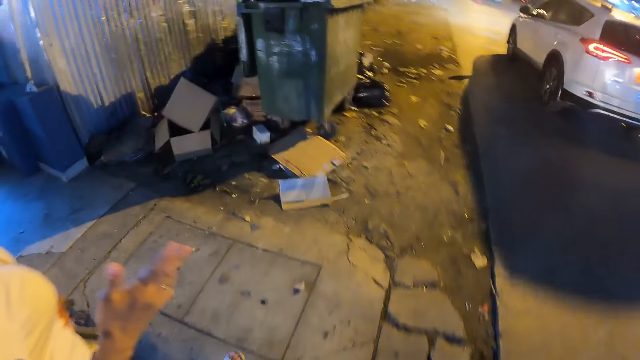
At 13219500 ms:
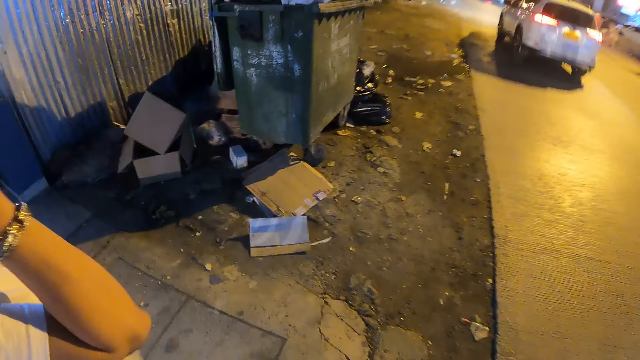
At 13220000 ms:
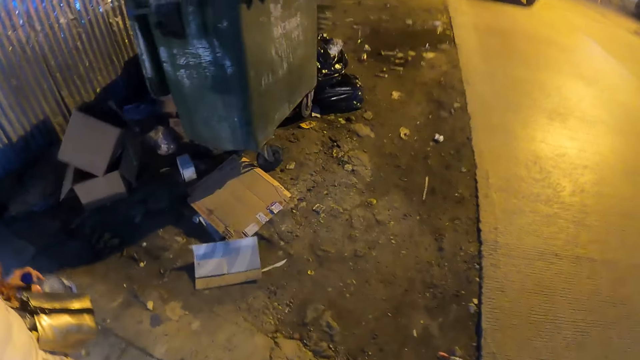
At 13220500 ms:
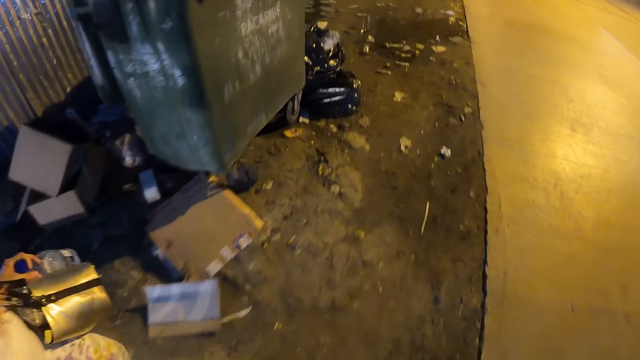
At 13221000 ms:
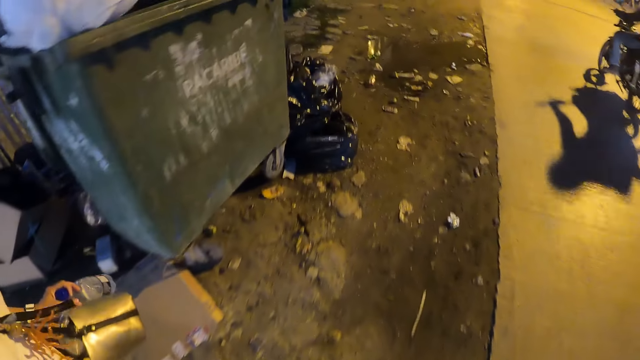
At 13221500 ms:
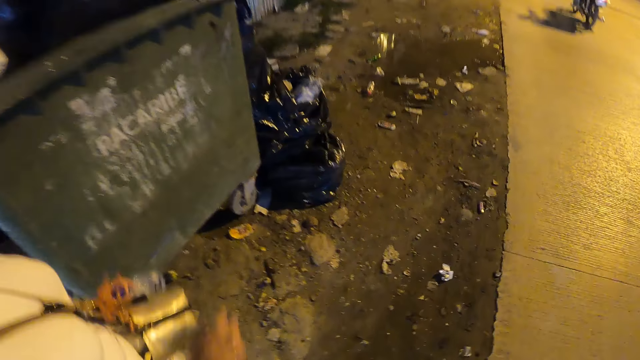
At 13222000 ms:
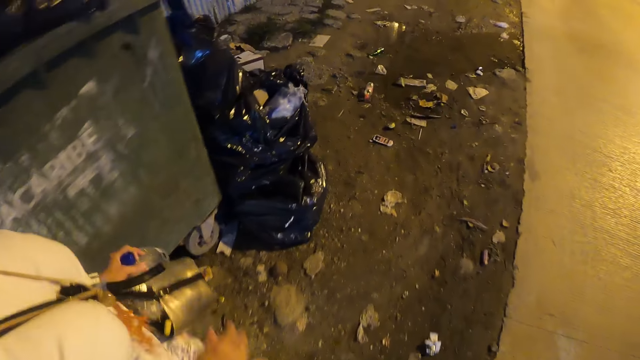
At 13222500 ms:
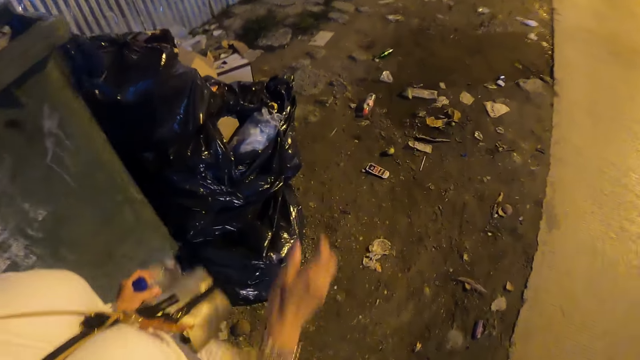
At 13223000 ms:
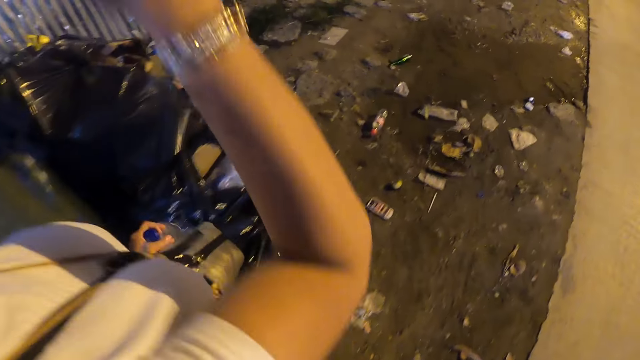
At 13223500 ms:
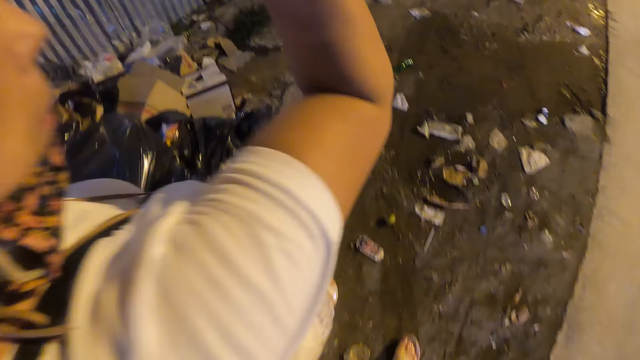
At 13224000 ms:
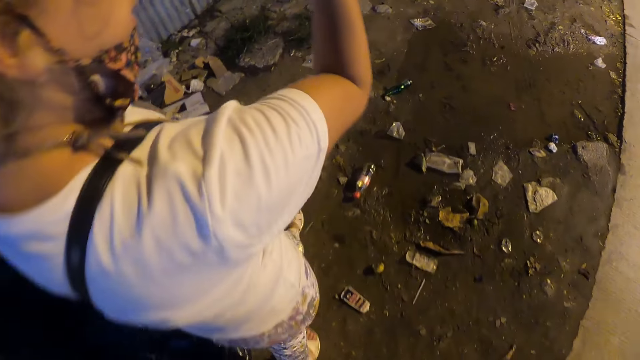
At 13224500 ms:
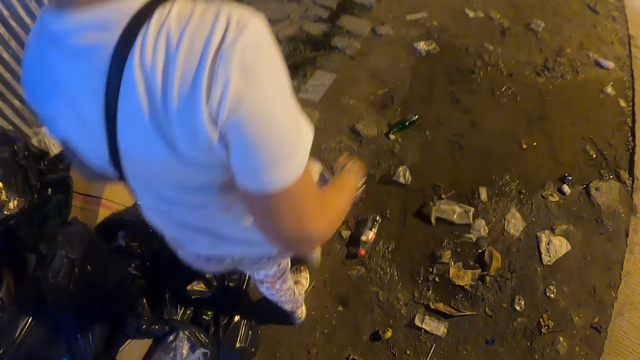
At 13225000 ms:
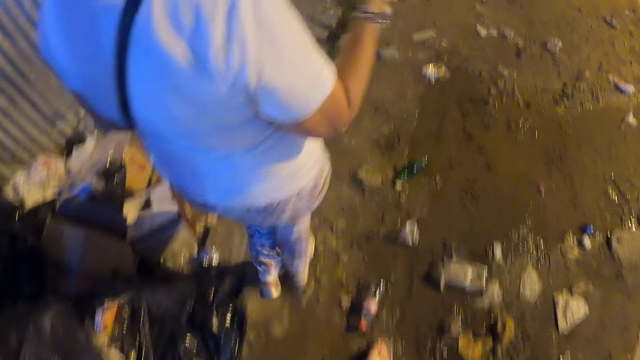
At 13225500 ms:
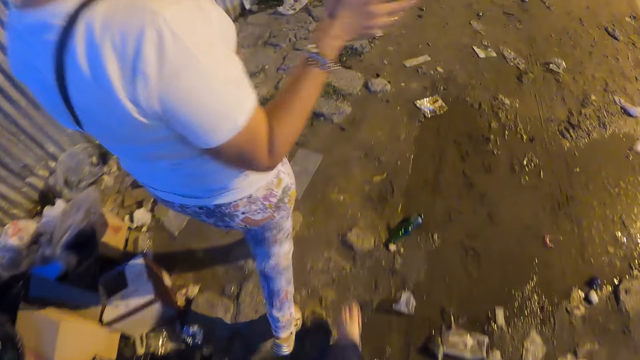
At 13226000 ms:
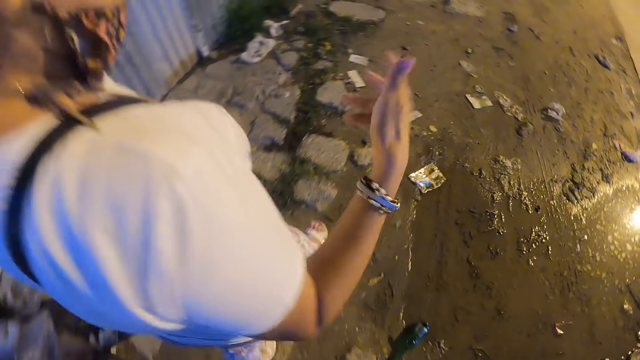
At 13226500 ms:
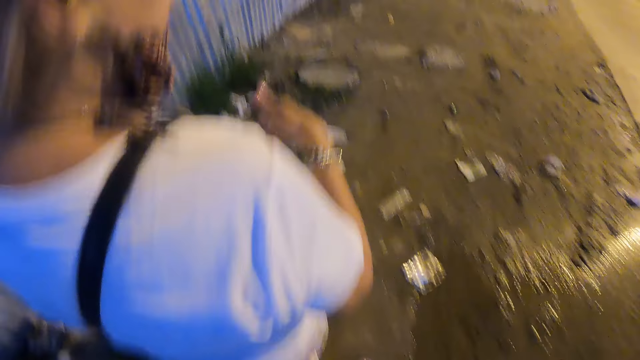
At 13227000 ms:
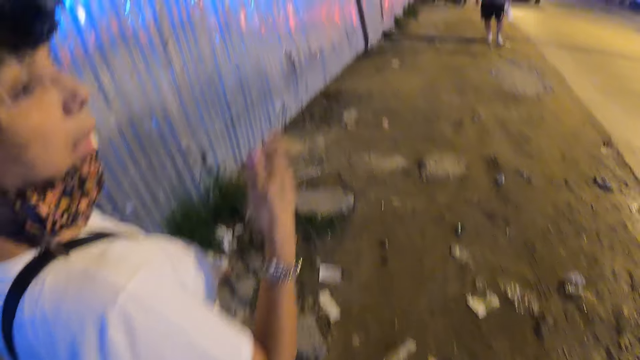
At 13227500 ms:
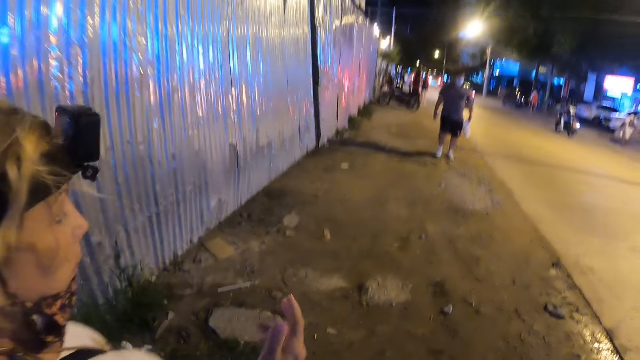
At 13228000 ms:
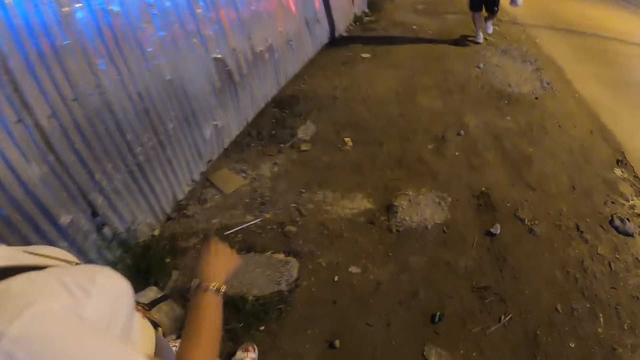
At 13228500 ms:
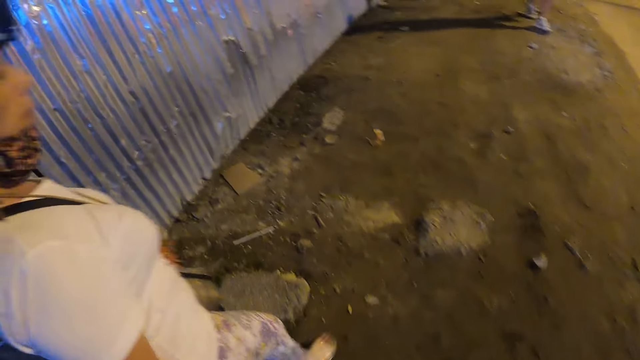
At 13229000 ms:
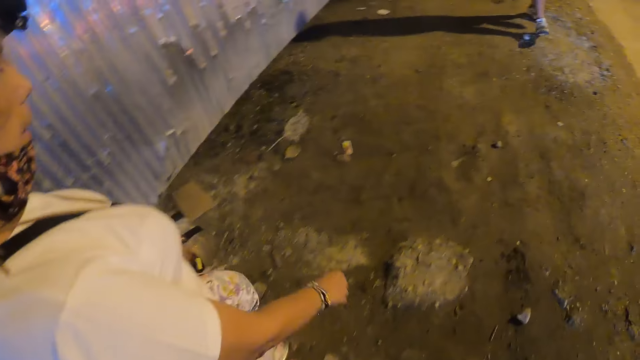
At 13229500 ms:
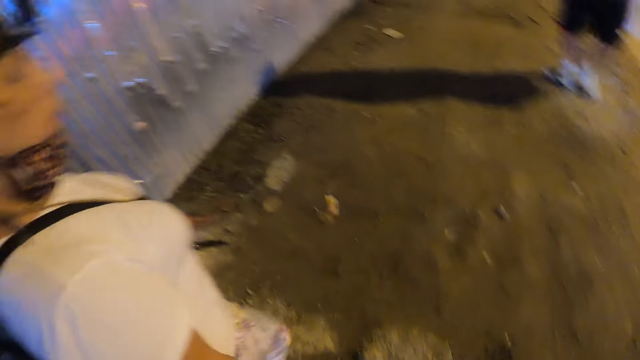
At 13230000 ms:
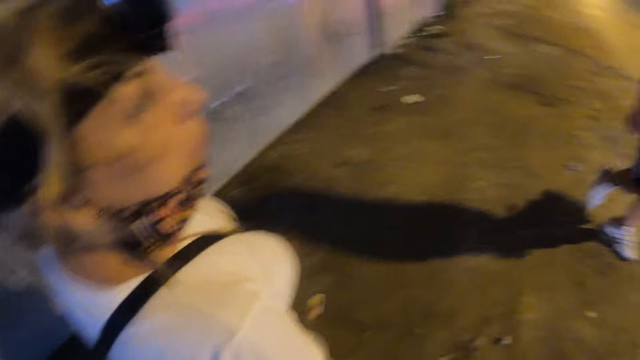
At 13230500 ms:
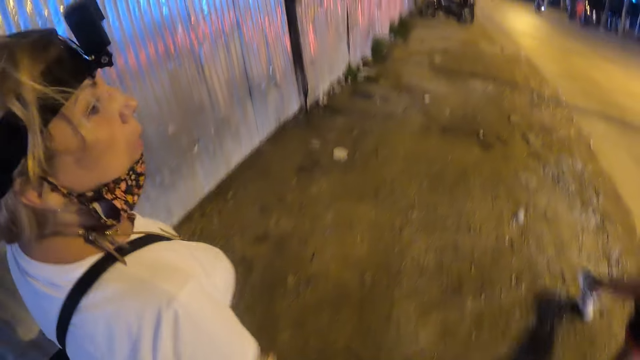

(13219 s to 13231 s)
A woman walks on the sidewalk. The camera wearer walks on the sidewalk and interacts with the woman.

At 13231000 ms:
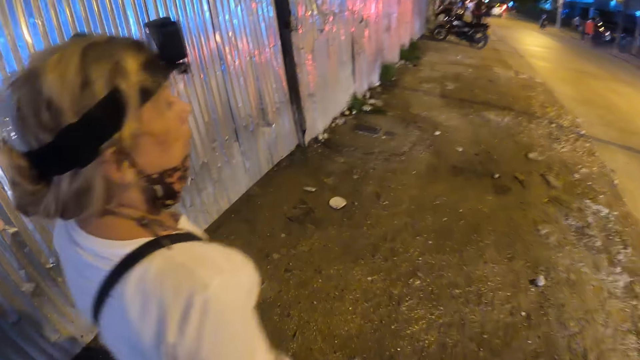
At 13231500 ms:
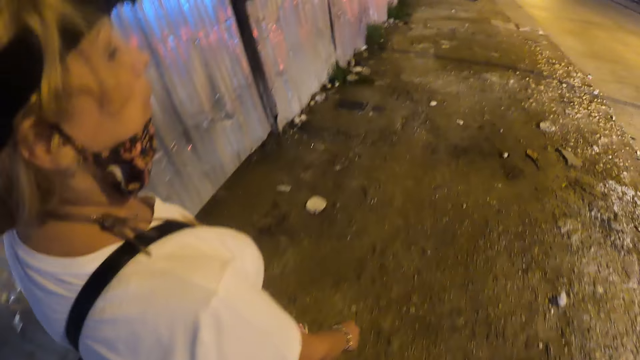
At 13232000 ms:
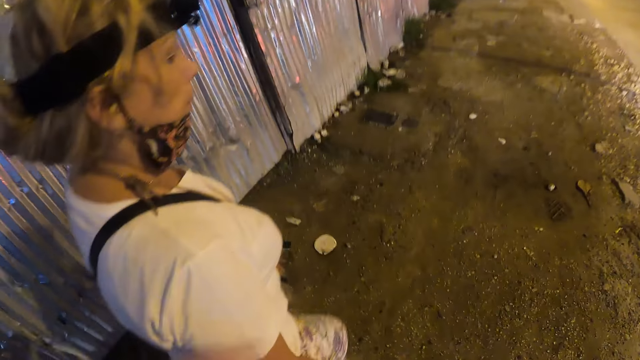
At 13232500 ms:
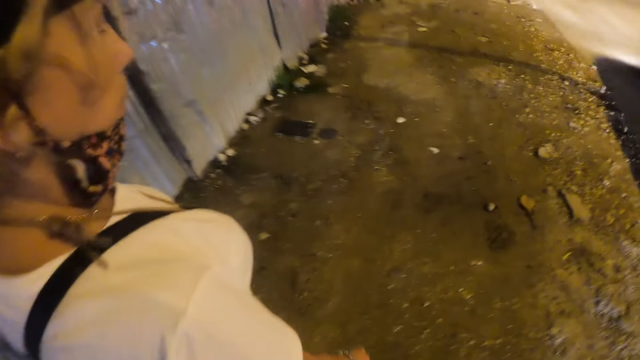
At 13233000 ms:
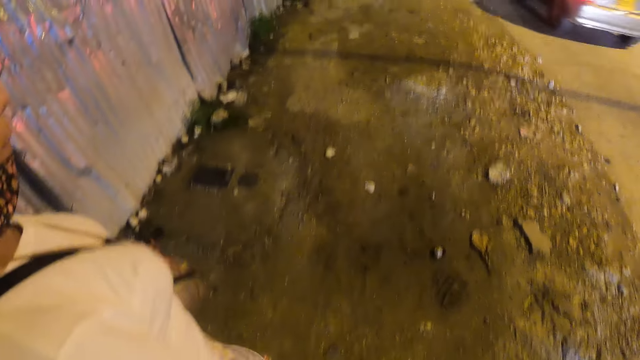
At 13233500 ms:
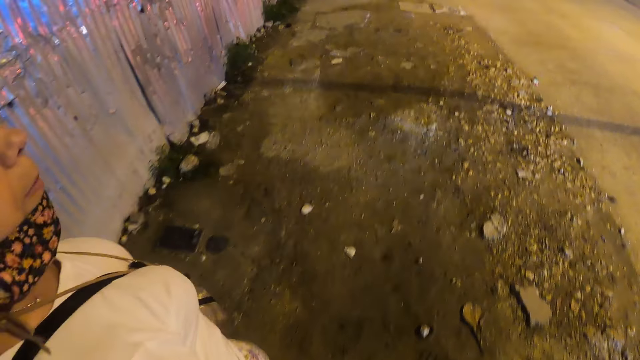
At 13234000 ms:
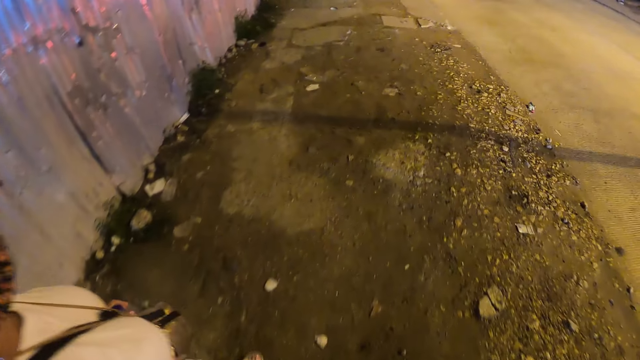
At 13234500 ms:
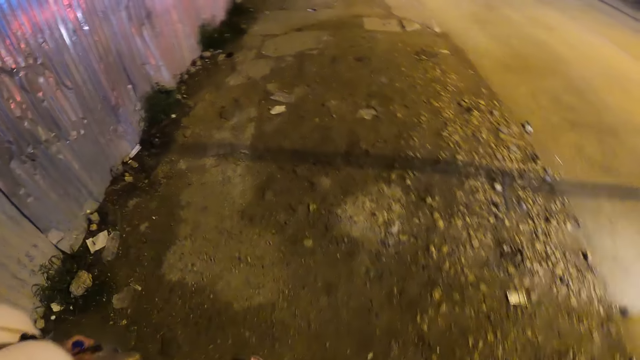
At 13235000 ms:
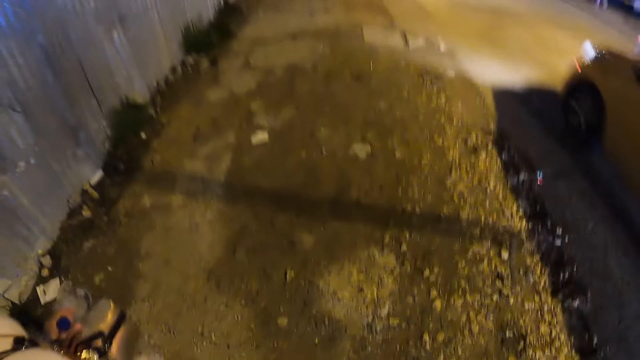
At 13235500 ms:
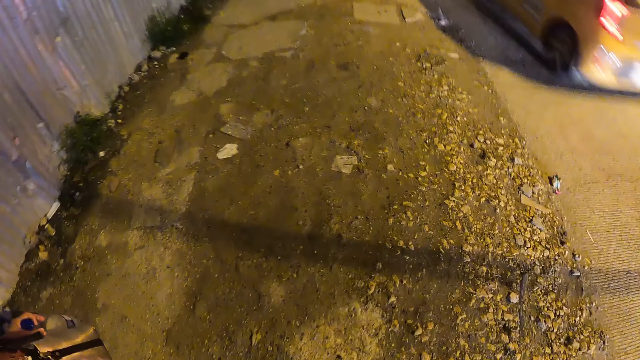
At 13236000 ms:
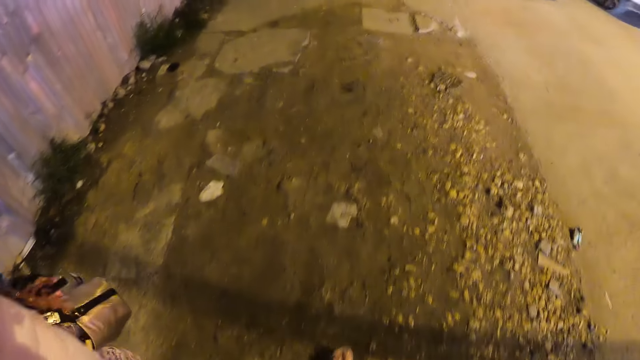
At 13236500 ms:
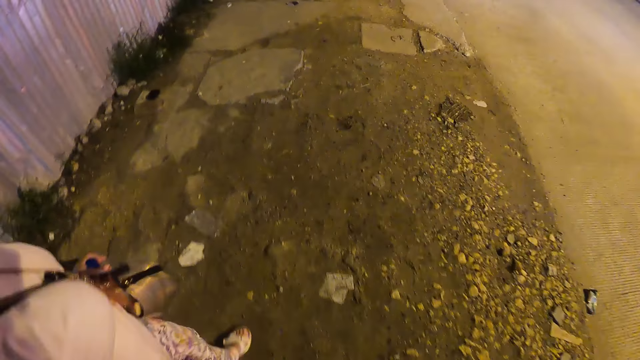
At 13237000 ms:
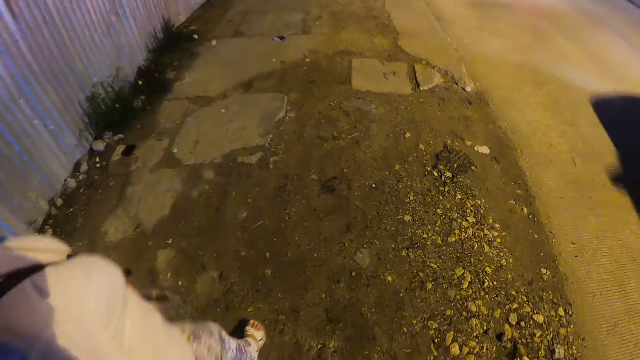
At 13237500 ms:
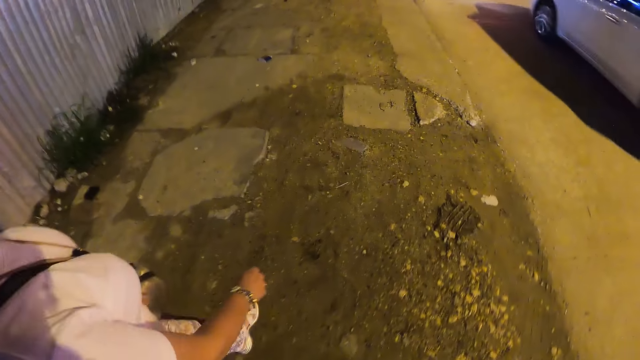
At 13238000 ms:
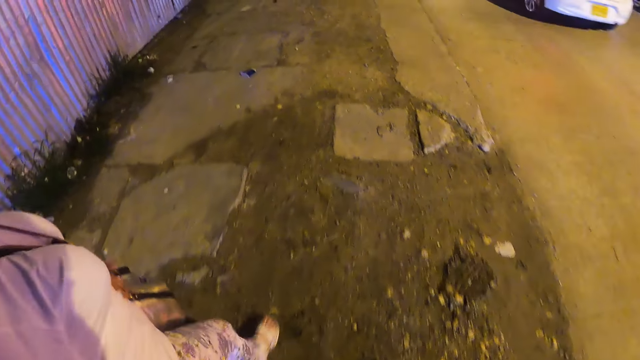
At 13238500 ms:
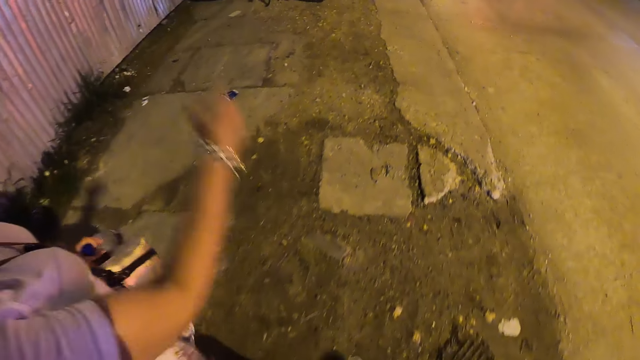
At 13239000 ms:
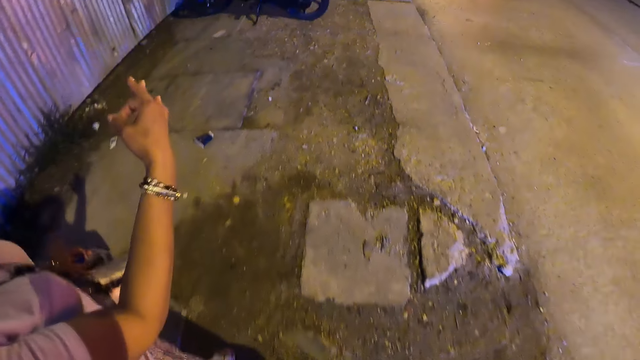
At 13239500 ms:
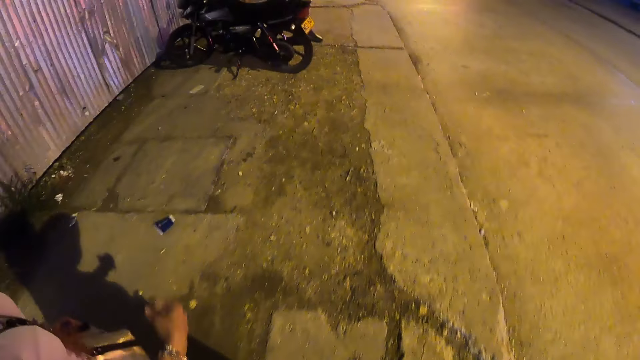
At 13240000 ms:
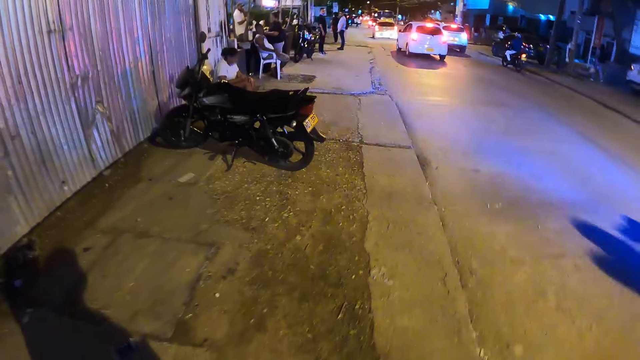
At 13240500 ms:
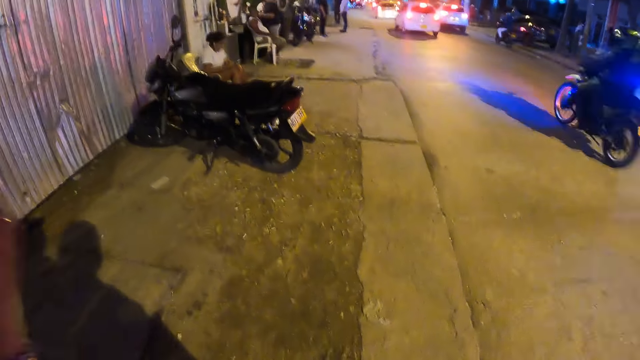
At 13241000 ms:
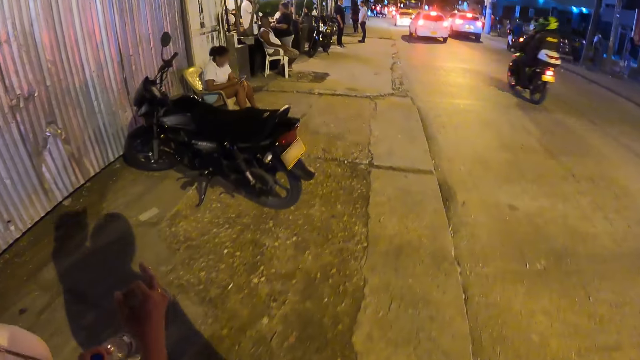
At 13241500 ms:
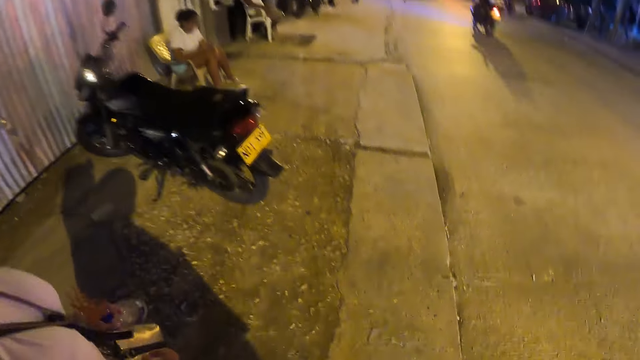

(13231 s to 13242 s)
A woman carries a bottle on the sidewalk. The camera wearer interacts with the woman and walks on the sidewalk. The woman walks on the sidewalk. The camera wearer walks on the sidewalk and interacts with the woman.
